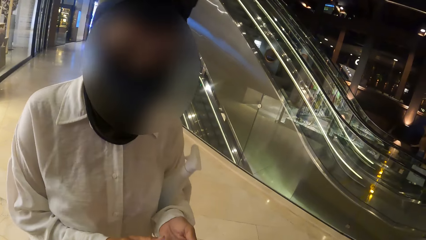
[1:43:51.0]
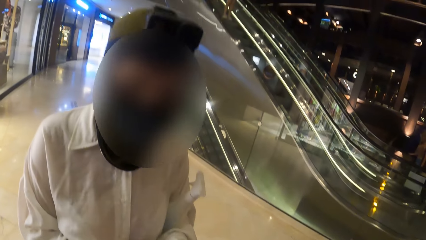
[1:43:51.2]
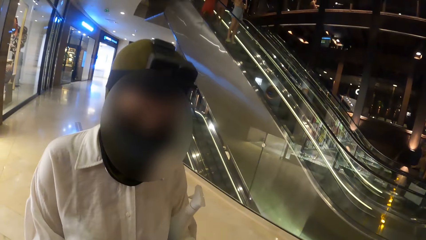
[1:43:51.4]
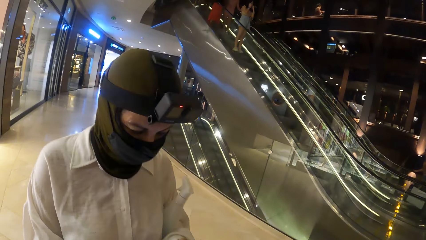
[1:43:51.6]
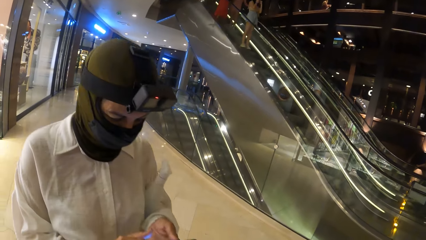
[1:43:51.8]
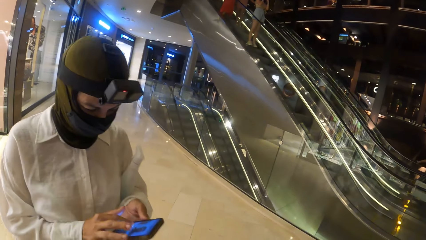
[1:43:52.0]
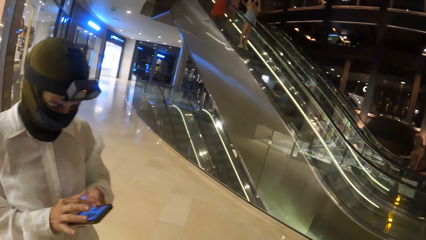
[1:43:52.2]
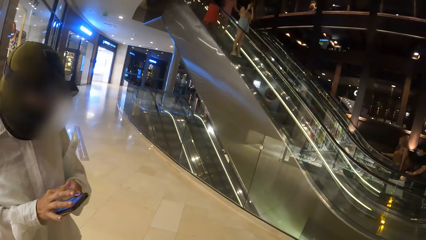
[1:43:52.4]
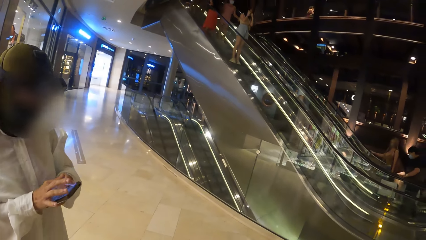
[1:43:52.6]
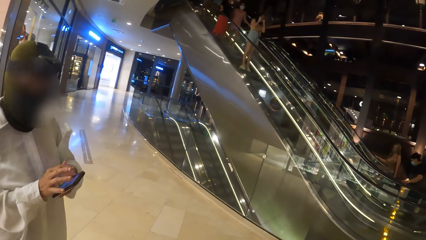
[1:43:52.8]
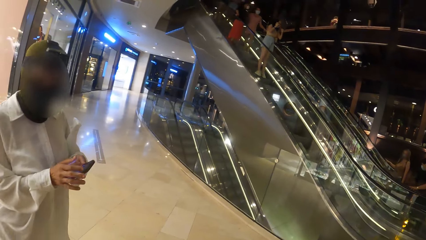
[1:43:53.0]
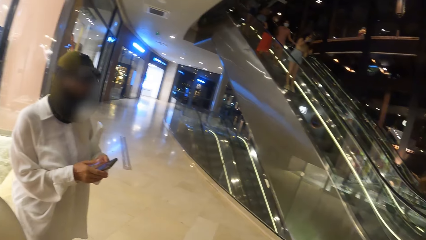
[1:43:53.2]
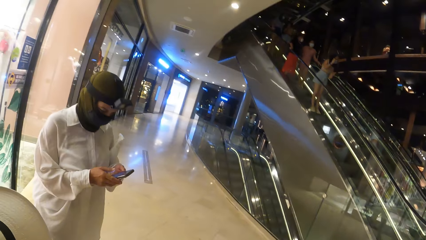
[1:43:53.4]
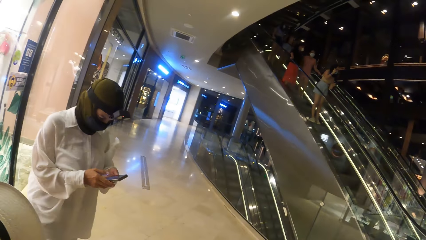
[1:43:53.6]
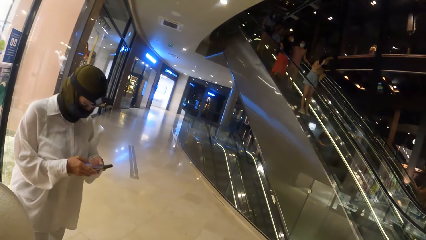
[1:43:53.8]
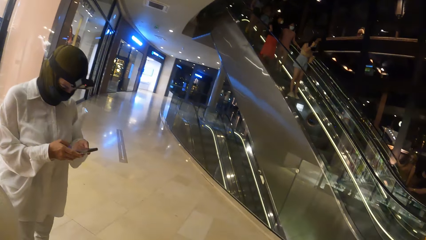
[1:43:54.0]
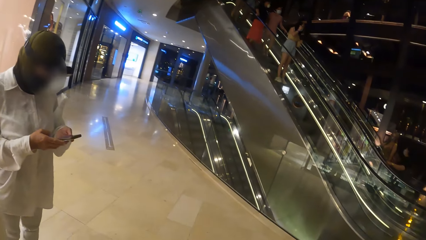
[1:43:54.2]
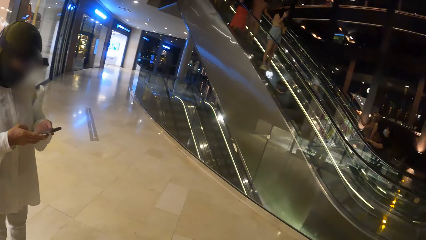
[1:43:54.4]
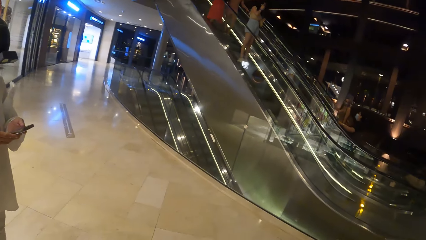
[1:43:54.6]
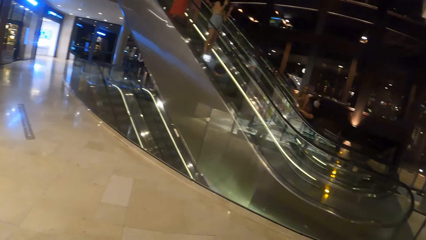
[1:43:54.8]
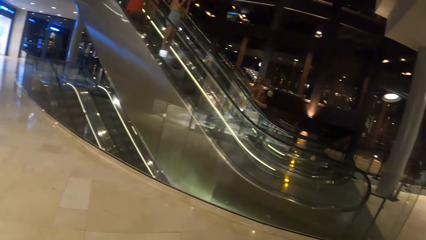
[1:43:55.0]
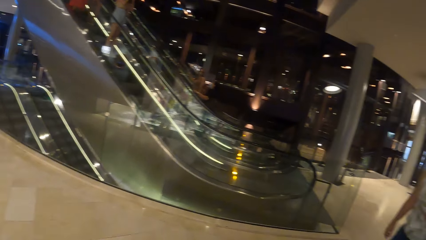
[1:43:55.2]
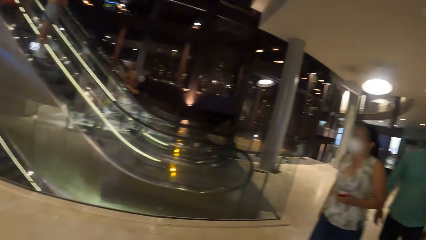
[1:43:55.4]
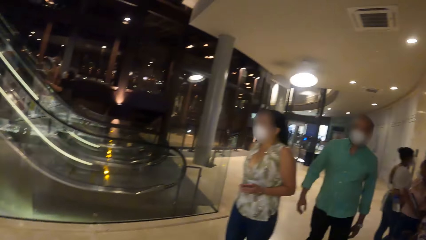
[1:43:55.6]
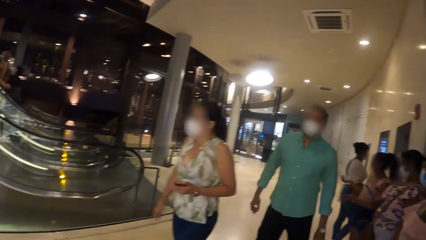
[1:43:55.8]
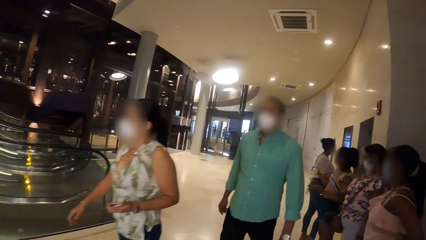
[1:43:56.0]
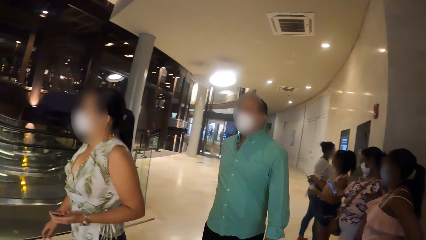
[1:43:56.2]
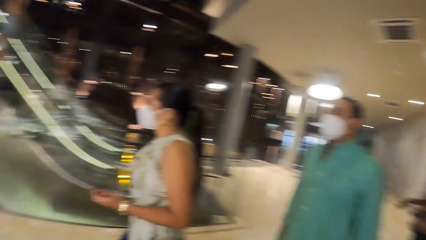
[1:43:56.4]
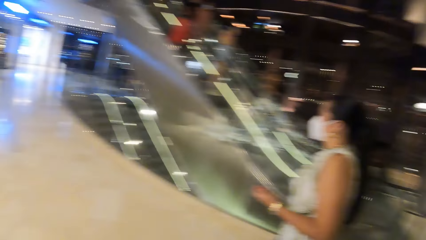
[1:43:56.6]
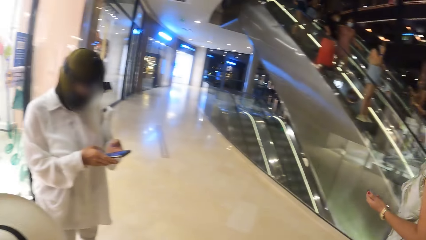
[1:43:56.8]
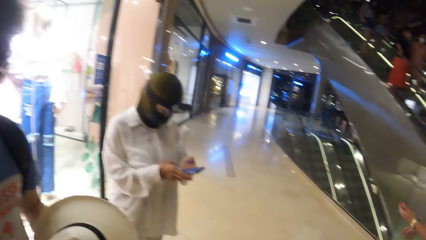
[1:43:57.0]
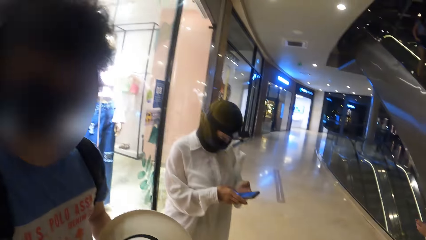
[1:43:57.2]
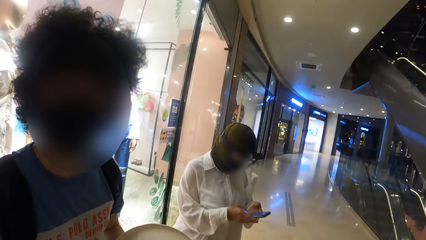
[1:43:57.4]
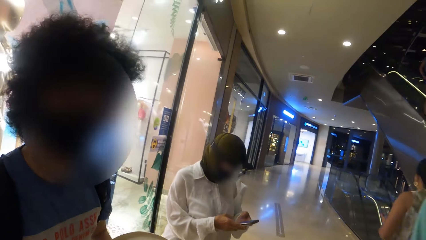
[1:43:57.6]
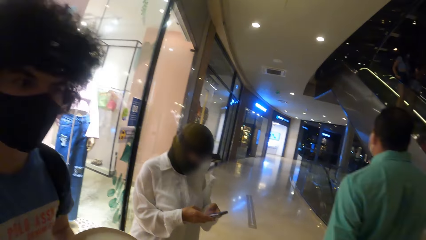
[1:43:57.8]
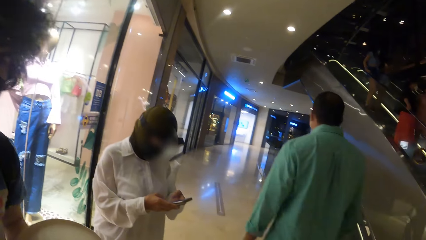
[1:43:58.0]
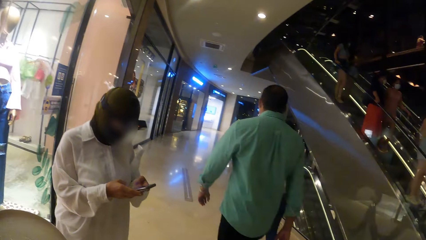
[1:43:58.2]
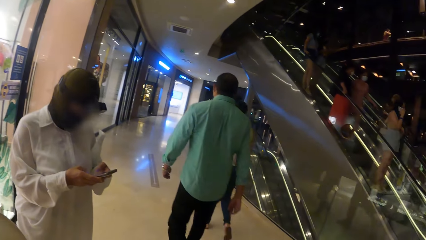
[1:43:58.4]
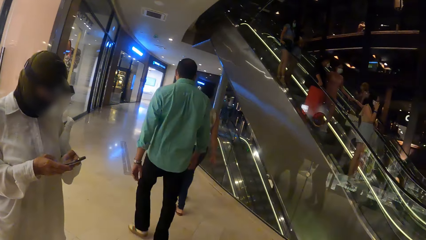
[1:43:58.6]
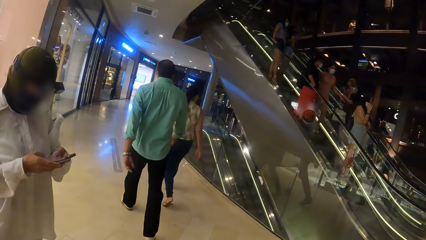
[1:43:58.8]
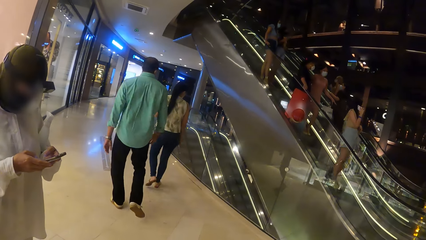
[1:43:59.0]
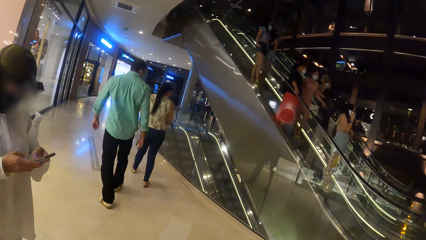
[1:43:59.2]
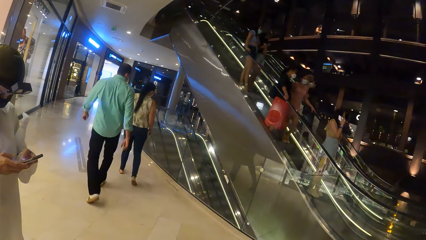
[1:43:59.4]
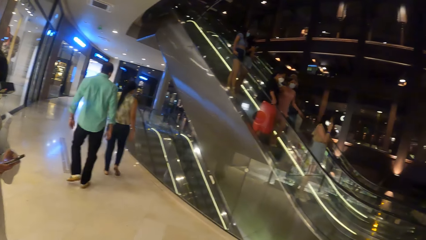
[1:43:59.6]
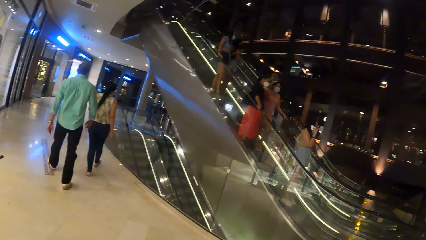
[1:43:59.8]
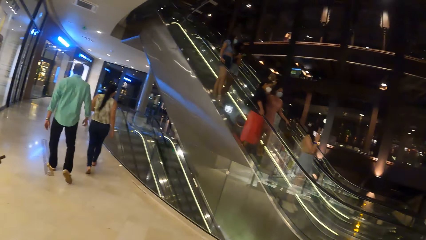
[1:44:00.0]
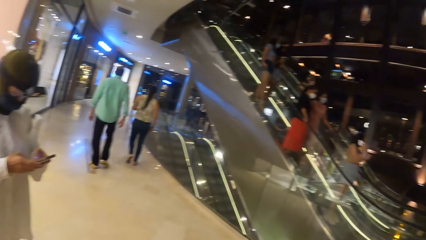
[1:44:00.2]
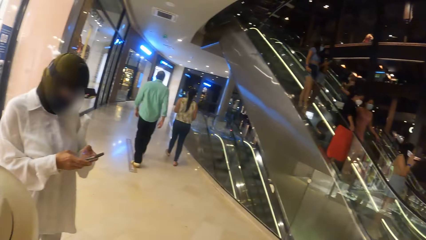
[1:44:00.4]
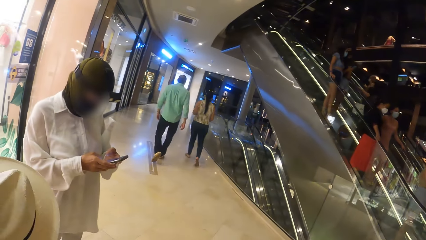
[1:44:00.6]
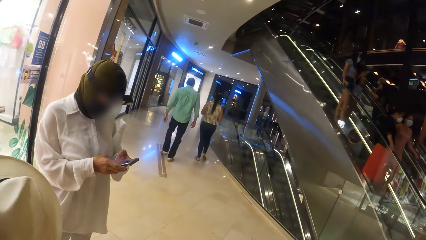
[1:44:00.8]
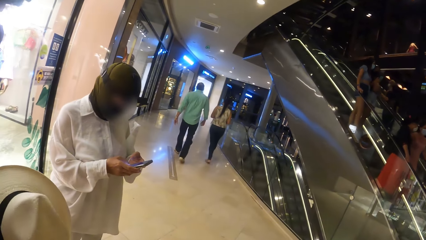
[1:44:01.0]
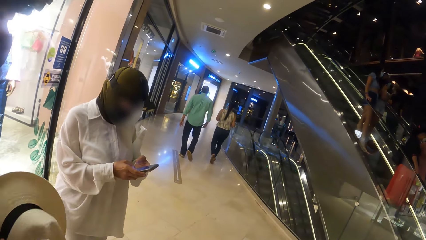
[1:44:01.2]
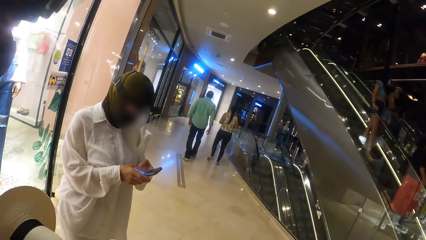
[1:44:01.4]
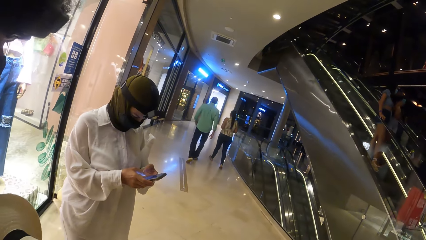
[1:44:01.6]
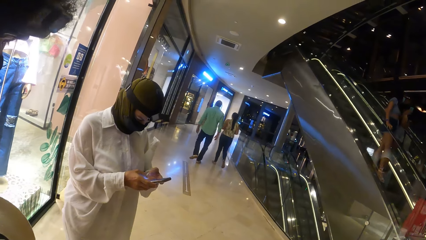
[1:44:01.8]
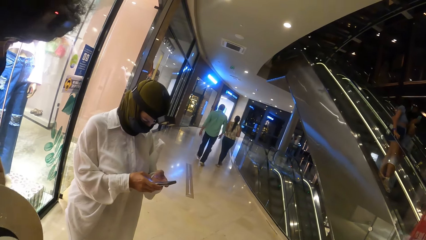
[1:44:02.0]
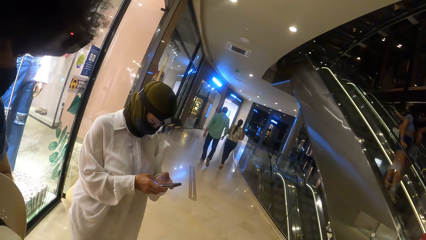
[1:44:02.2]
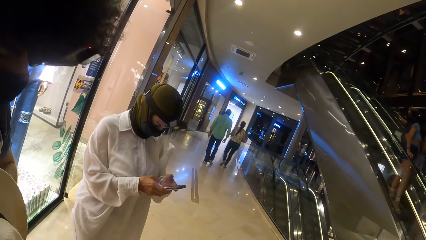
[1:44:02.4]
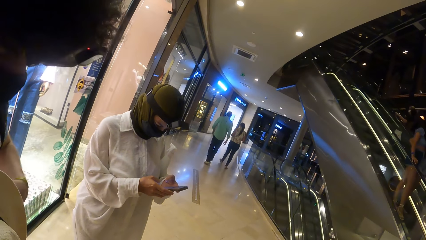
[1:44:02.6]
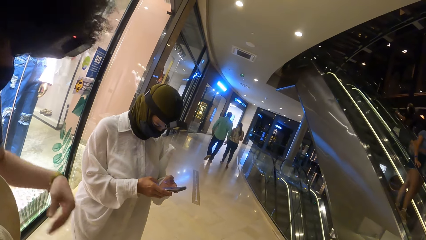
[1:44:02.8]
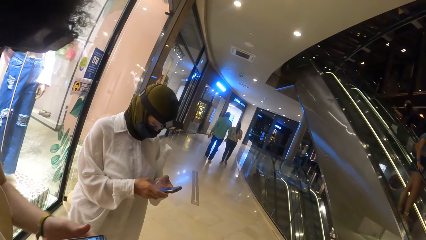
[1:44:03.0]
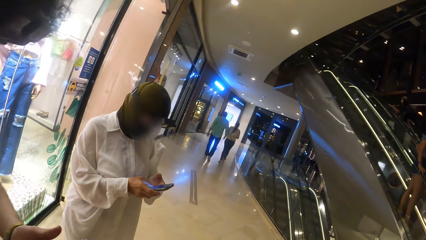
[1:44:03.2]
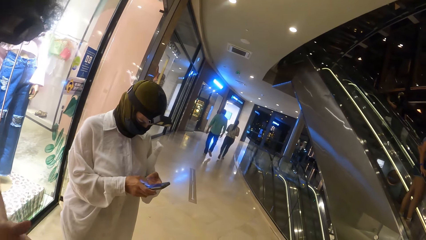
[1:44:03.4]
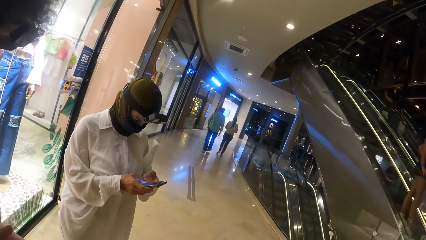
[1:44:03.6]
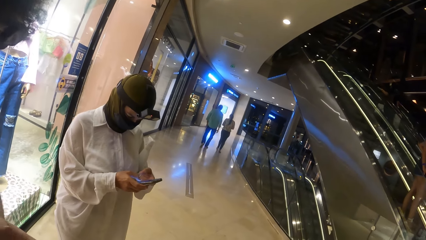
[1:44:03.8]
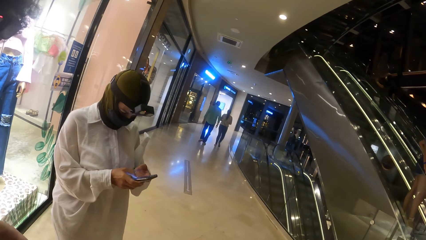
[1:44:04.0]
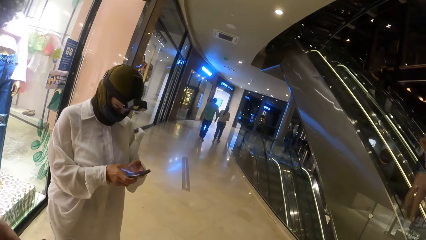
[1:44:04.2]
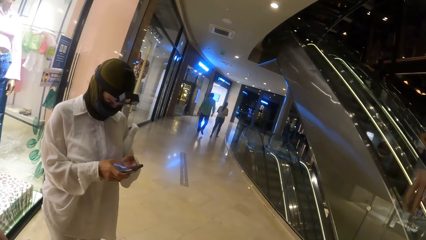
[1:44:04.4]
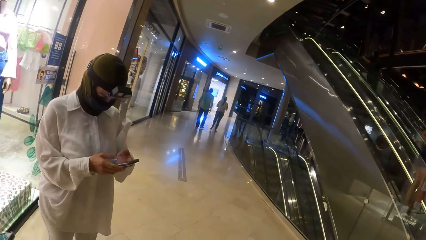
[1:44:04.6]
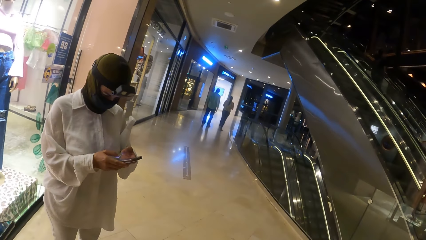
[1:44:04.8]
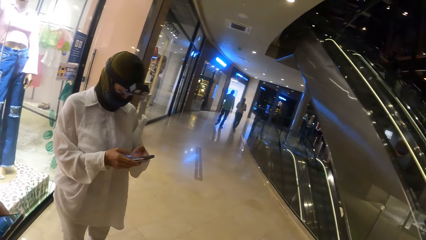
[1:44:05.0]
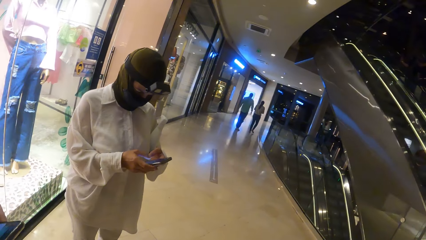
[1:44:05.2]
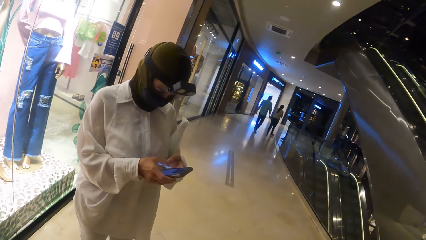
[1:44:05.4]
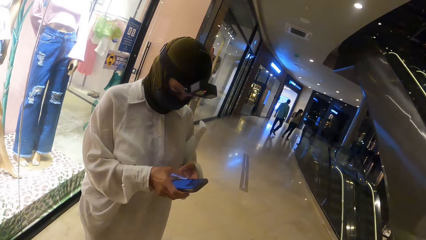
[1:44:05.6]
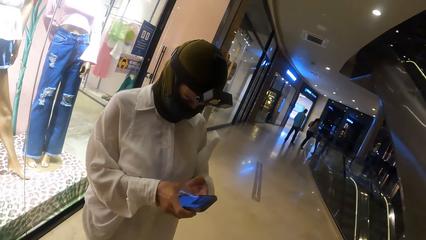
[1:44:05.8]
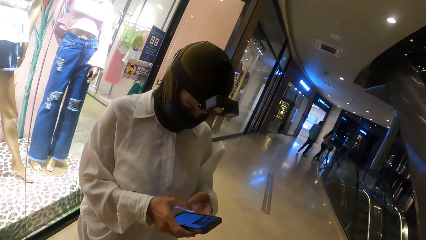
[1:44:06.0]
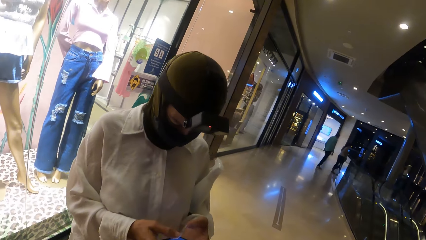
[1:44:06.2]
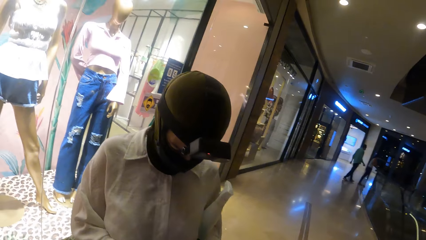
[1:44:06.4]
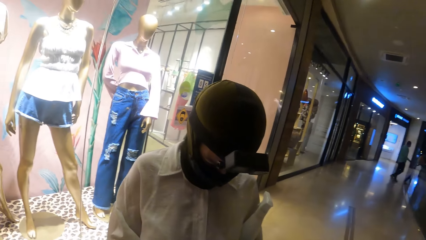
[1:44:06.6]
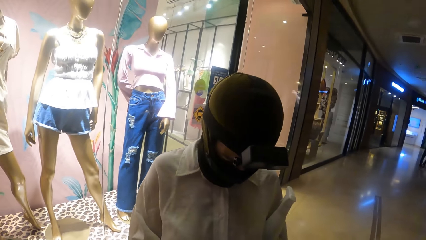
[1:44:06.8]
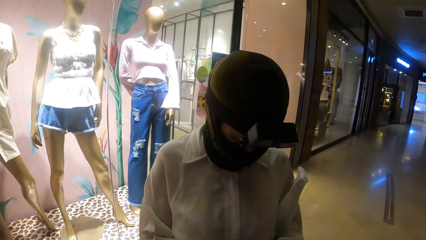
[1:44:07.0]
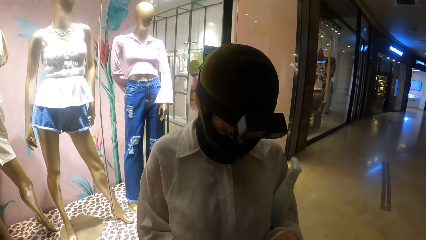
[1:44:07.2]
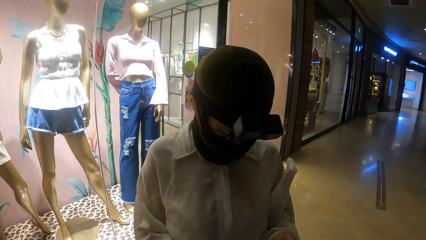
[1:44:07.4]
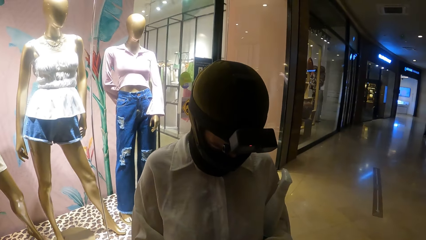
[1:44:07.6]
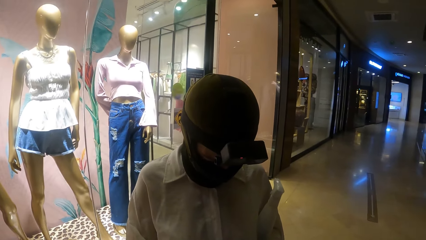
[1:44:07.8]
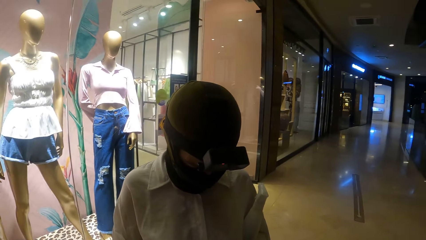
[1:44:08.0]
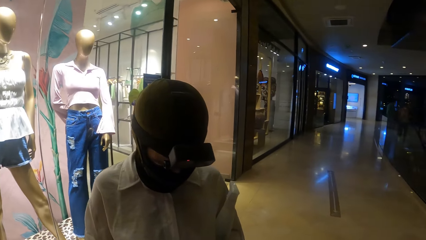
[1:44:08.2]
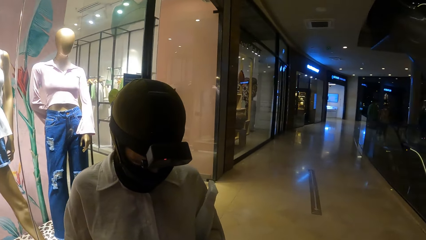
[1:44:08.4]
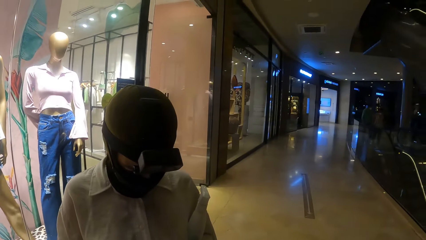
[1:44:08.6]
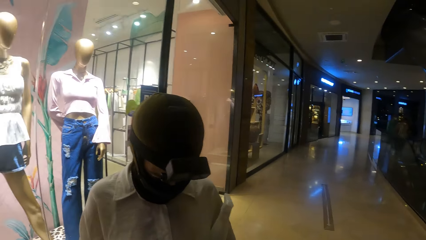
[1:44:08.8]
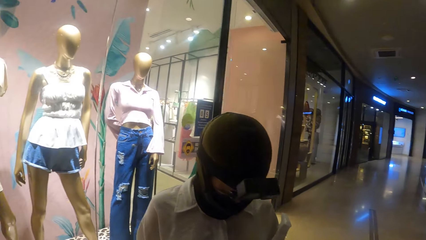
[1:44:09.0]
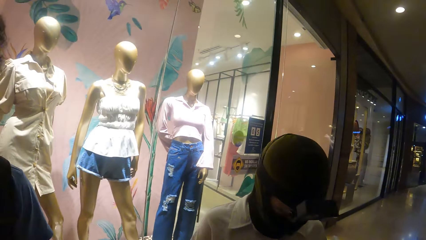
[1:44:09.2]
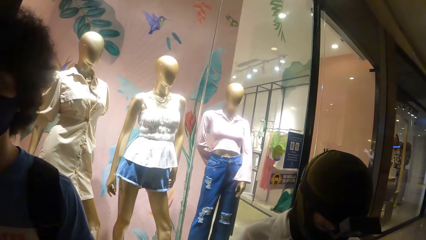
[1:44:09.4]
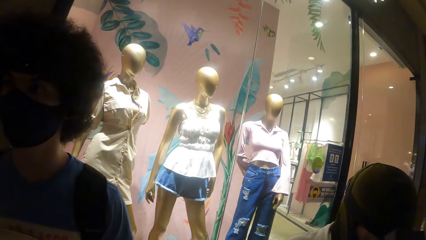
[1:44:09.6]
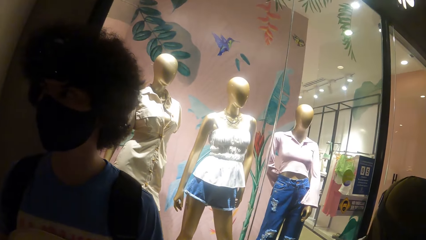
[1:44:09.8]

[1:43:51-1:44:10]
The woman presses the phone with her right hand. The camera wearer looks around the building. They dialogue with a person. They walk towards another person.
